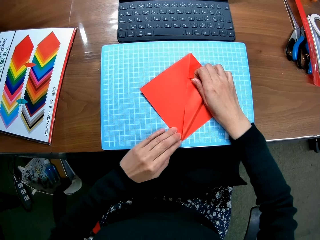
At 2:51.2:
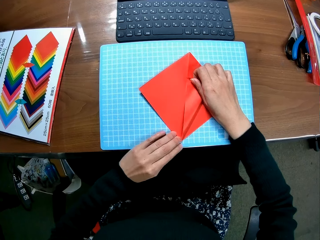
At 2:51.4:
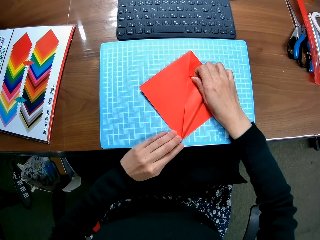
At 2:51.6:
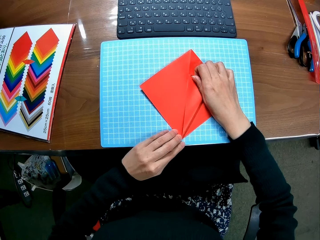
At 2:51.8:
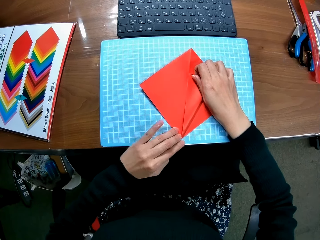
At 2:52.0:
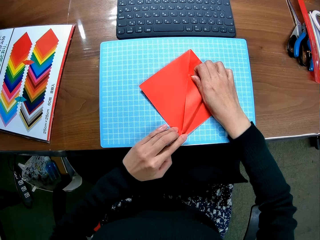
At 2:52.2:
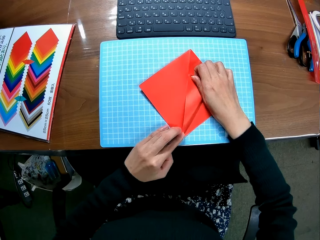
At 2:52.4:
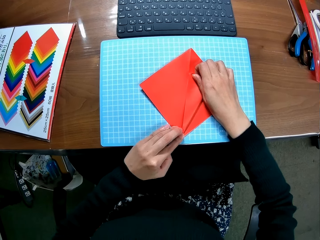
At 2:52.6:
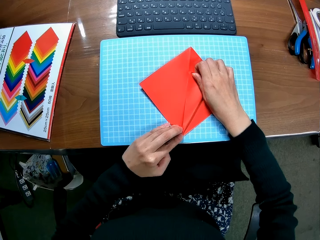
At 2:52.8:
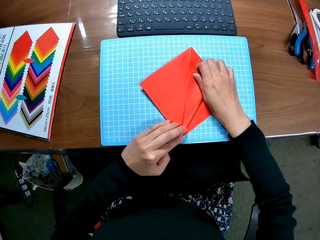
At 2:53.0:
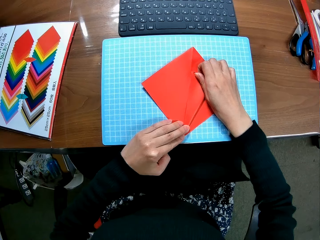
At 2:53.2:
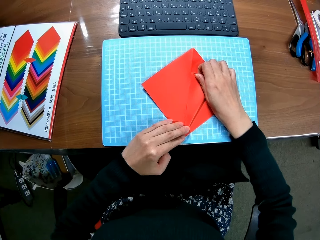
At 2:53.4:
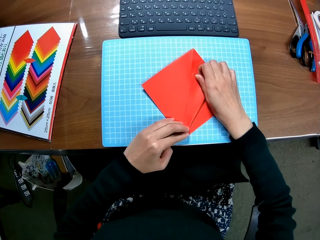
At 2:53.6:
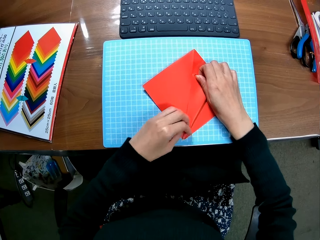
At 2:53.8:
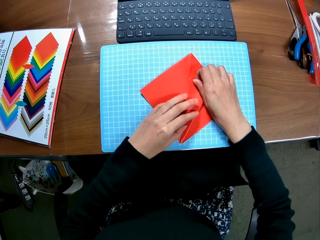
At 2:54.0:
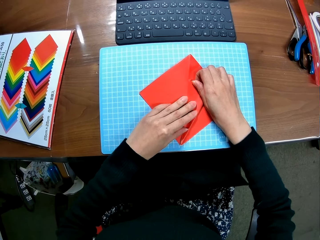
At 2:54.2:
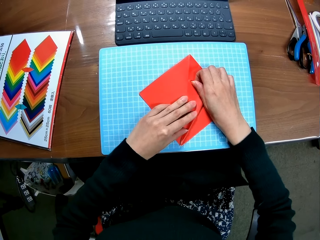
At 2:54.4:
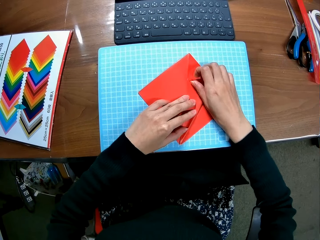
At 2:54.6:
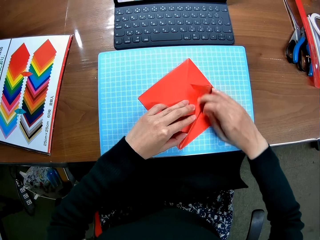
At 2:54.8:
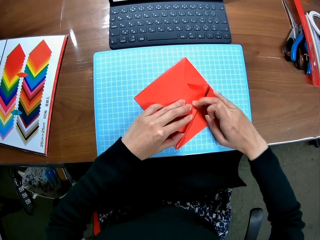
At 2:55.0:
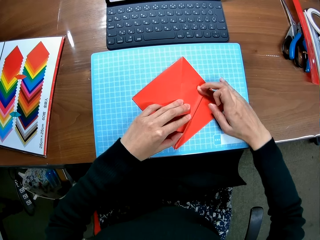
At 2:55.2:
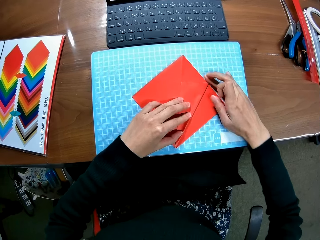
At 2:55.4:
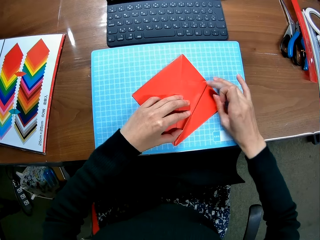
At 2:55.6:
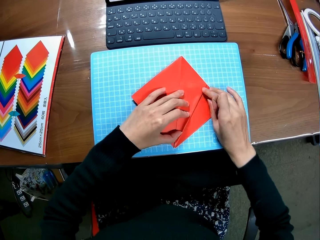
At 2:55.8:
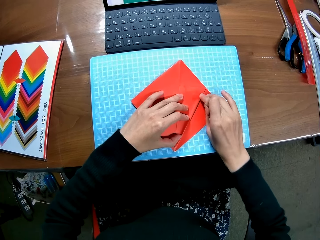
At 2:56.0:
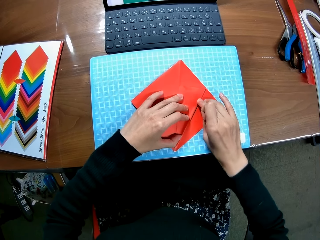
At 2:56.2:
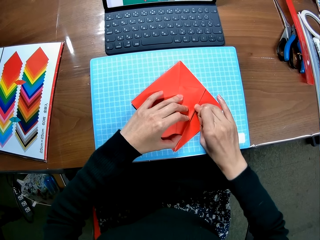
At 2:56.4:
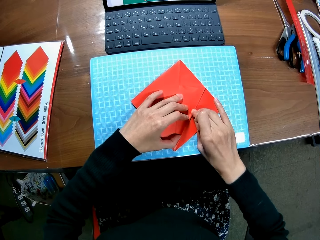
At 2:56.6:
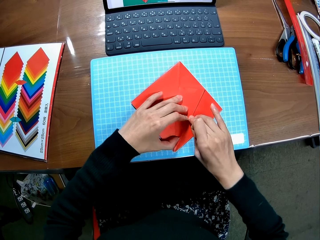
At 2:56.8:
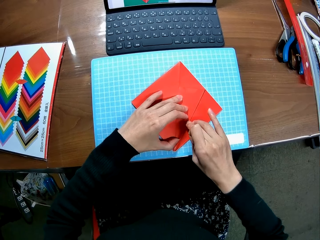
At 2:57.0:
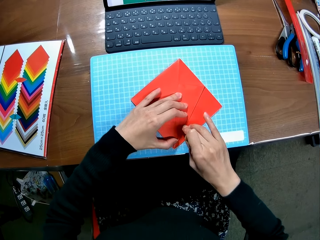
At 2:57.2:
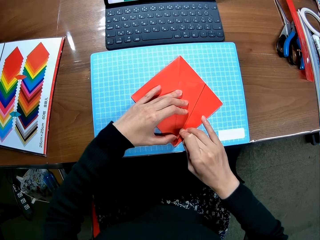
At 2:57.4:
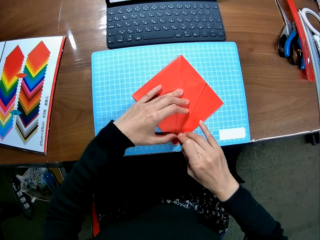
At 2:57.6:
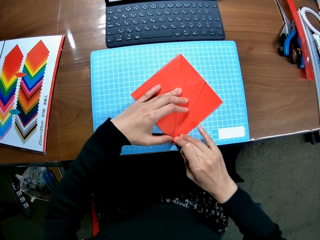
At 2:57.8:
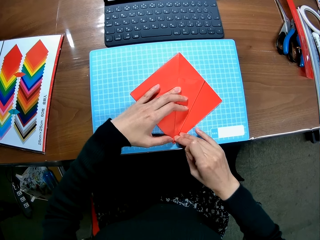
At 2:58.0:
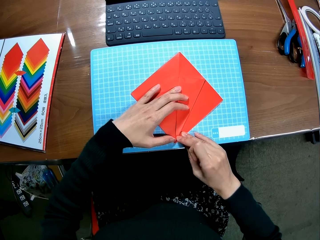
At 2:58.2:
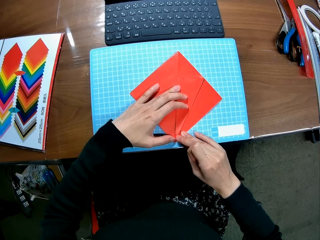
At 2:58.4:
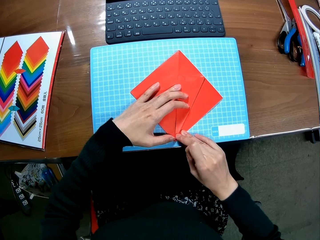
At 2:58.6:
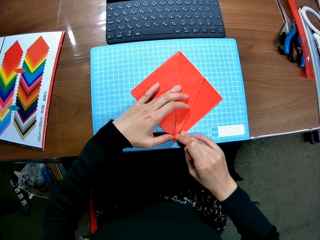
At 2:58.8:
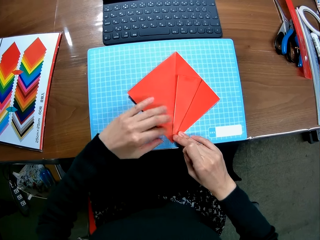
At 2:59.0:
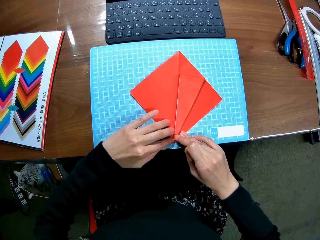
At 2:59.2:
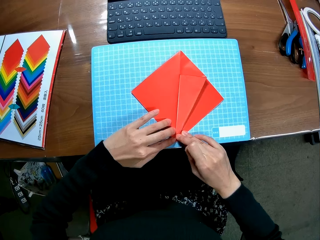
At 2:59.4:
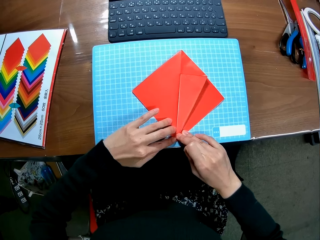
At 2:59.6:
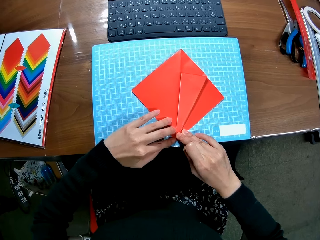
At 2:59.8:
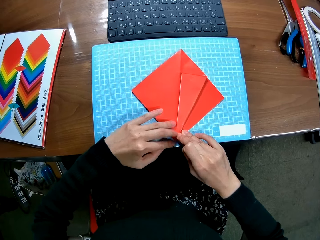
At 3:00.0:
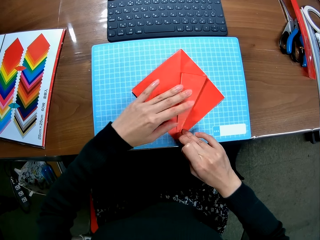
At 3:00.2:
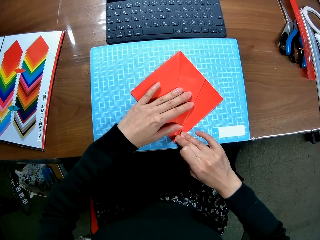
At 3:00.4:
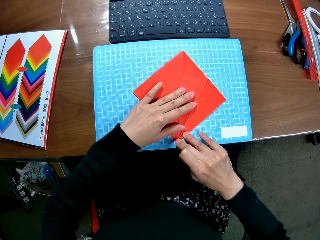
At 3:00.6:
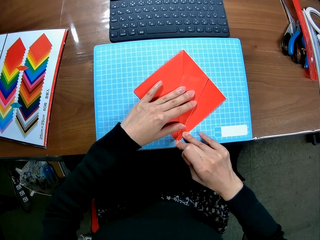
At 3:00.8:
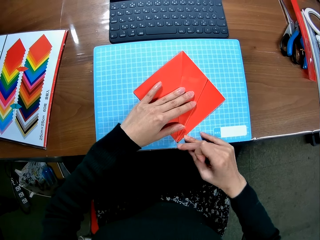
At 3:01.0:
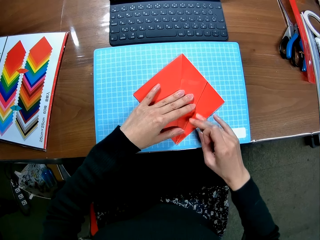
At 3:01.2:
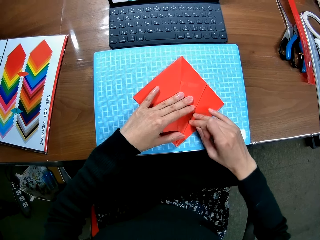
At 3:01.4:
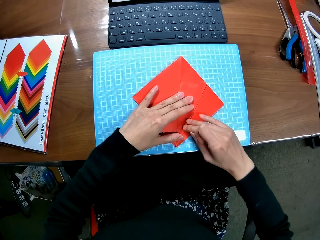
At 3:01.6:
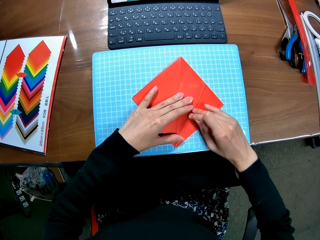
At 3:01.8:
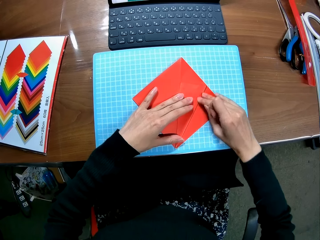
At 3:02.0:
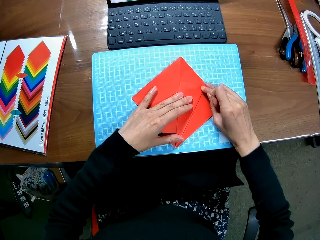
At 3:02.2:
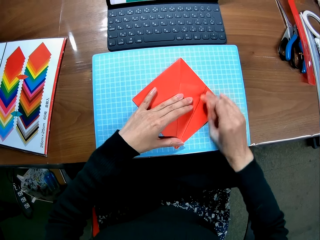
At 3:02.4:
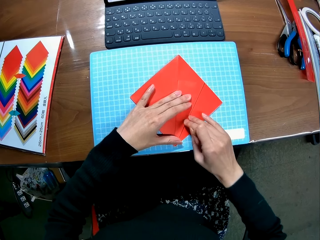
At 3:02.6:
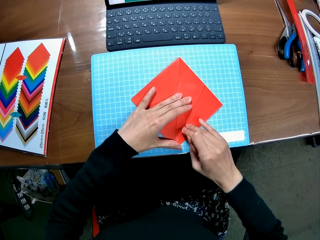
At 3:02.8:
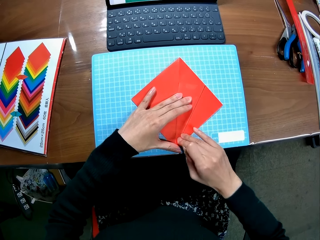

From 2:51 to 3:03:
The camera wearer straightens the edges of the paper piece.

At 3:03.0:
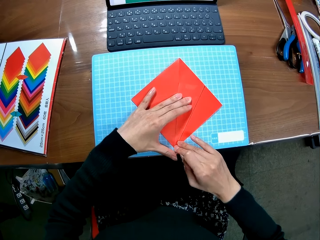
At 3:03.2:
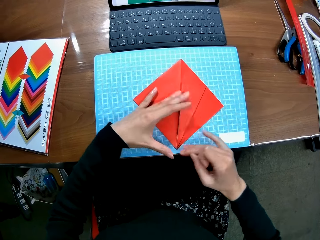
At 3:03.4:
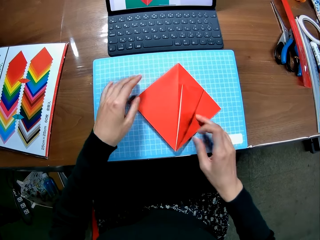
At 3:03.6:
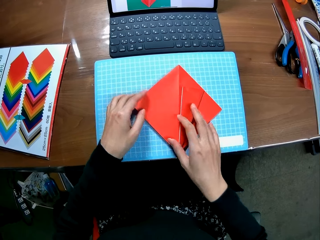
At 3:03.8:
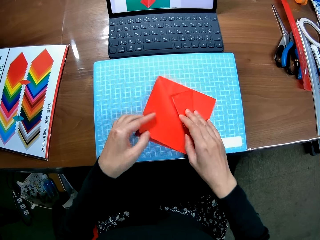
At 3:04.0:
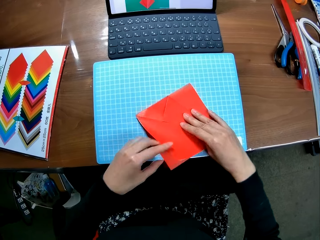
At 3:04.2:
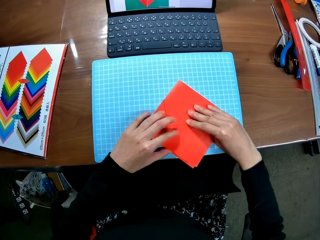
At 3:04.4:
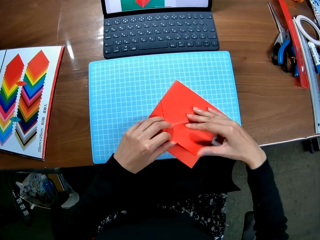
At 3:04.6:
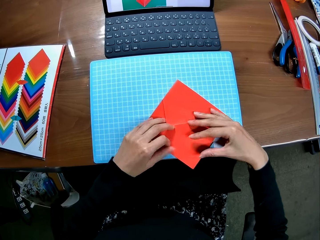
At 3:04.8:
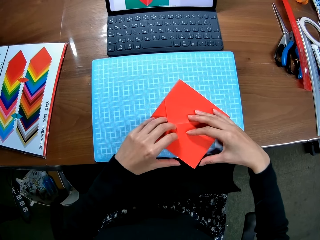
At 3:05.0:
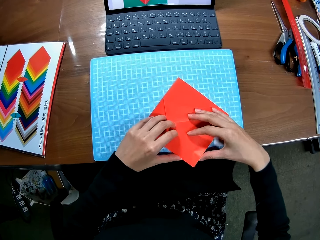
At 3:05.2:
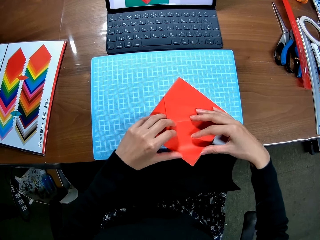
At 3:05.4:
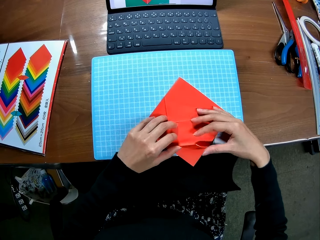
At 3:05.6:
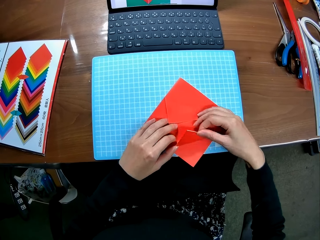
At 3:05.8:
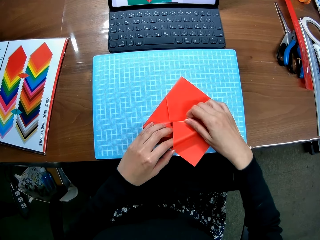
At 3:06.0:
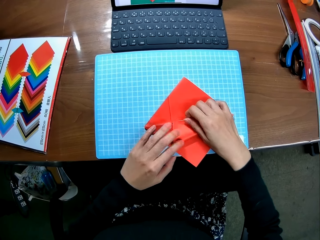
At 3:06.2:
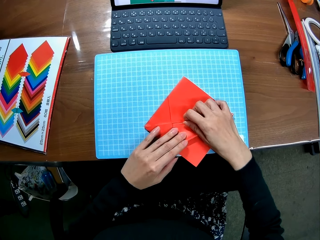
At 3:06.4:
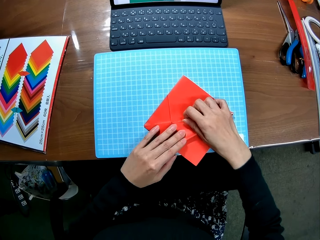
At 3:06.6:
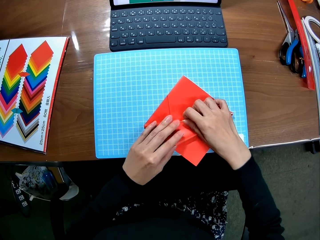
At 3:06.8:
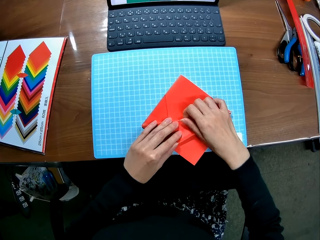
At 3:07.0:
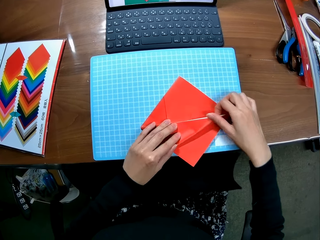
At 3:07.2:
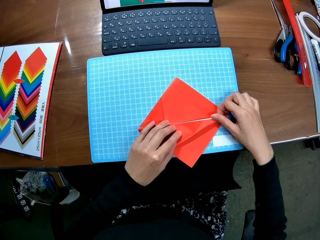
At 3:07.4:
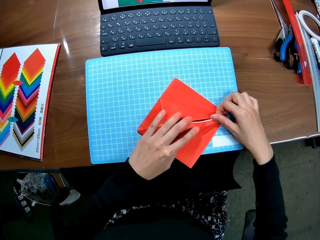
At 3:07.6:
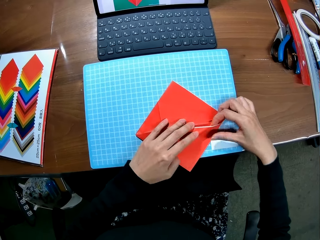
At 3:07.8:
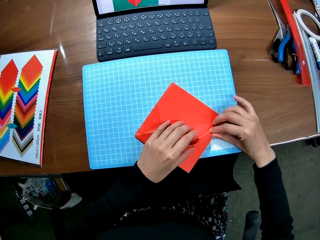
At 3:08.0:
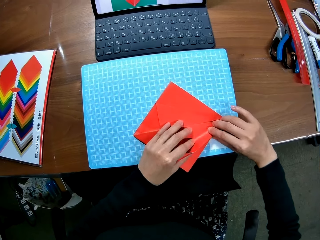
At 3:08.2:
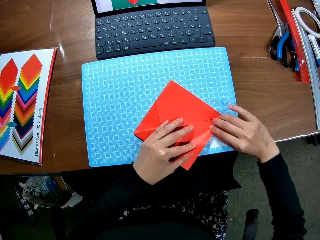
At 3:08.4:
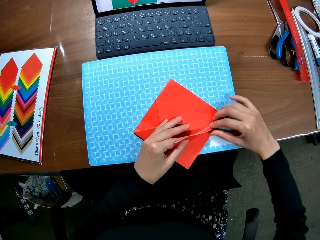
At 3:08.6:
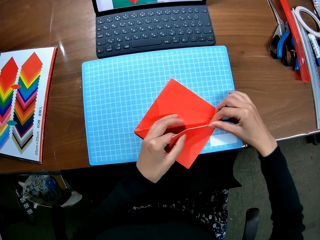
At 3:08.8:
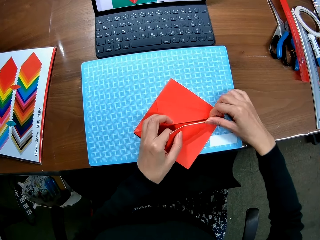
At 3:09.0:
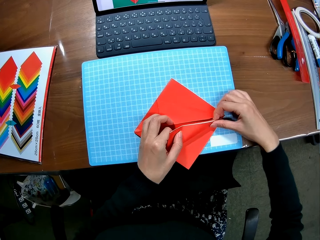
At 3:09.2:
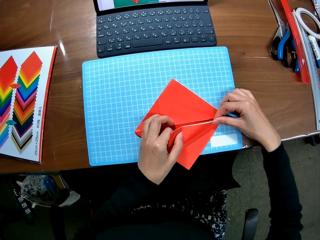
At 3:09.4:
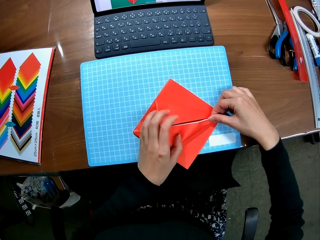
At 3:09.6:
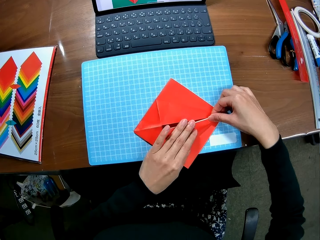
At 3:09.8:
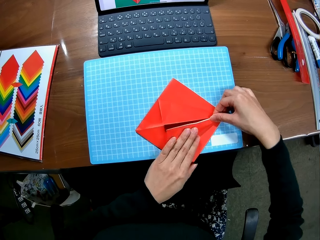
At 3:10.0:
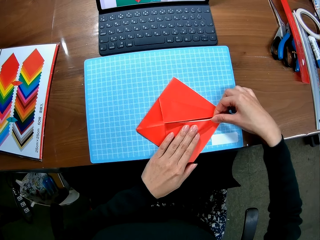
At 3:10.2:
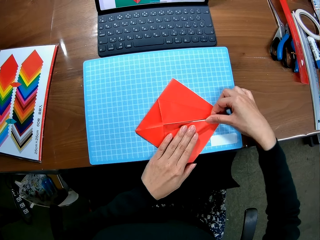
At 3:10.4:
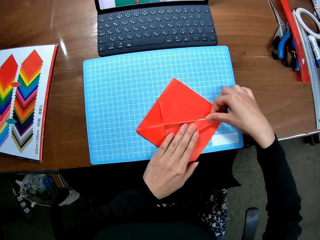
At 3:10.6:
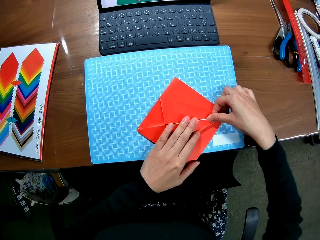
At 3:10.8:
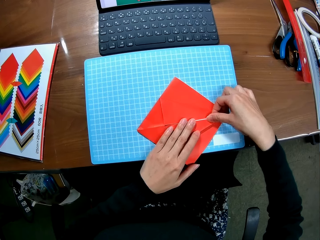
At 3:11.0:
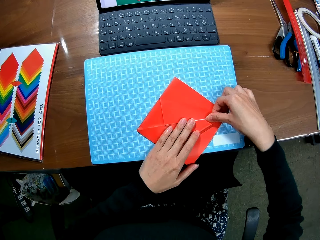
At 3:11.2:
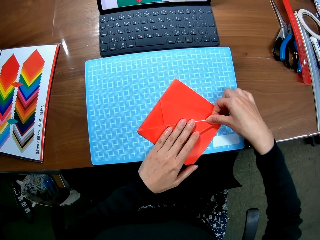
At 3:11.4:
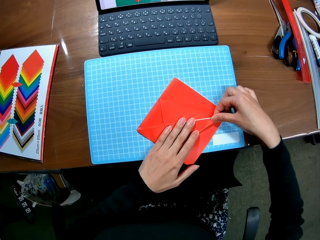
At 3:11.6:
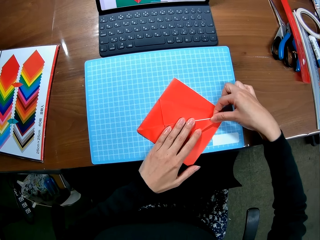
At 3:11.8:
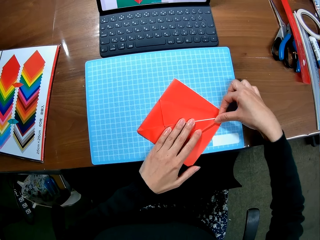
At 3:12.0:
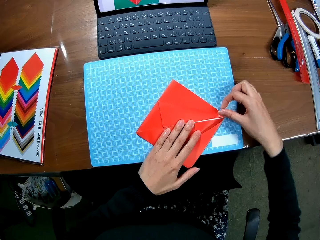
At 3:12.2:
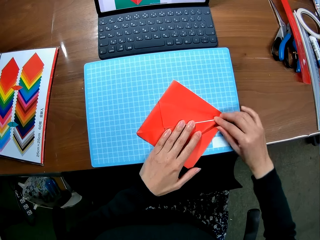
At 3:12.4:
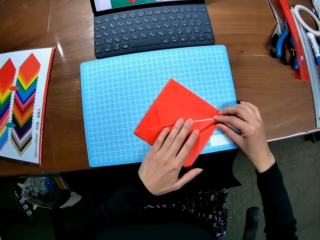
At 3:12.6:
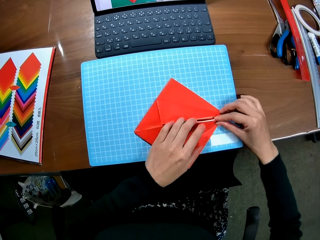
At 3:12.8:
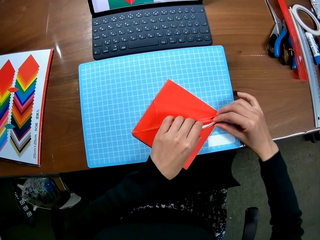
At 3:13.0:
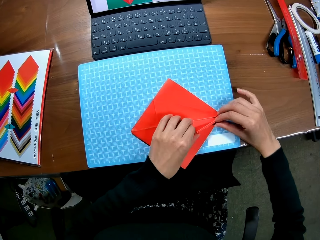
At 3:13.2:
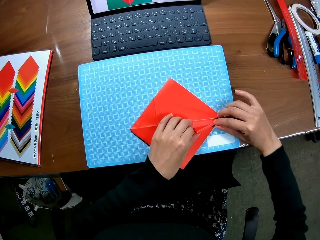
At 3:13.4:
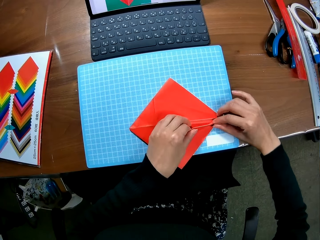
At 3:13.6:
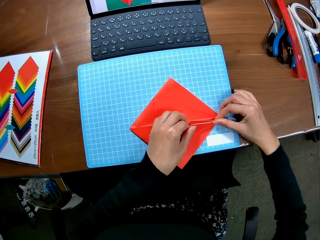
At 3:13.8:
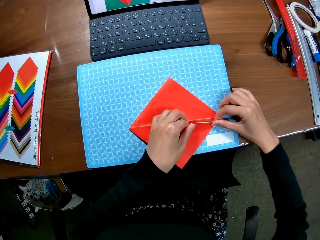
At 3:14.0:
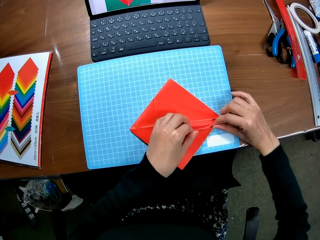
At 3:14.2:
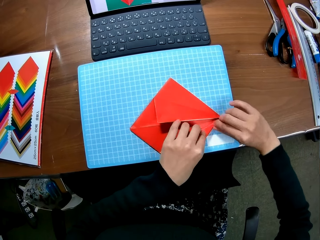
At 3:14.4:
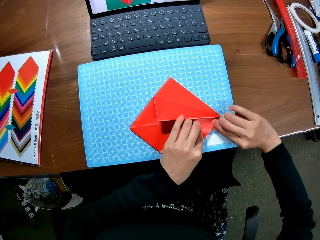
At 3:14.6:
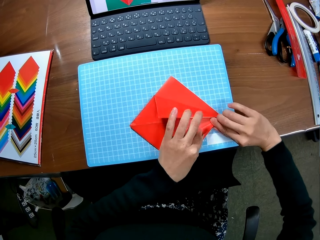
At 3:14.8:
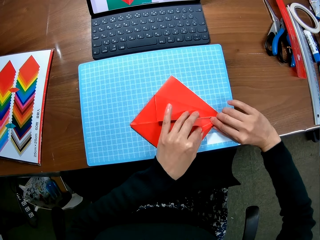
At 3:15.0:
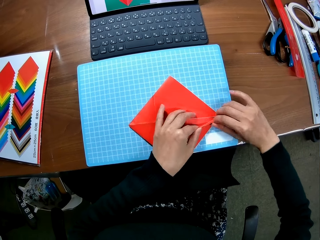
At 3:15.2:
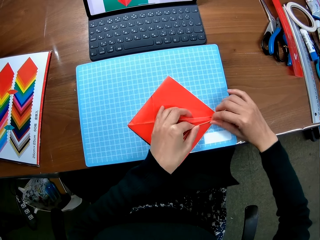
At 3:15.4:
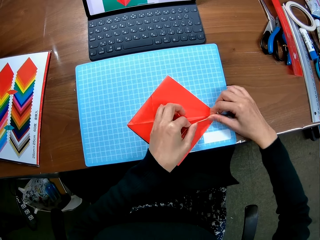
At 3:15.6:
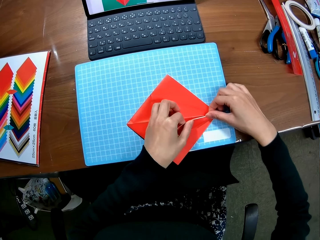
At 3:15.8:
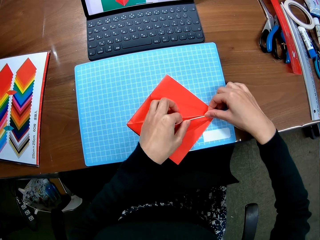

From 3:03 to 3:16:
The camera wearer folds the paper piece.
